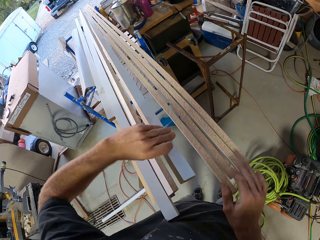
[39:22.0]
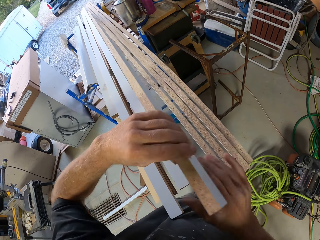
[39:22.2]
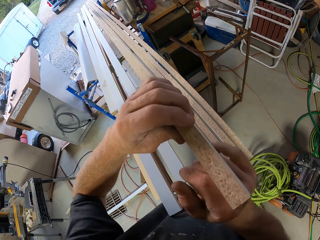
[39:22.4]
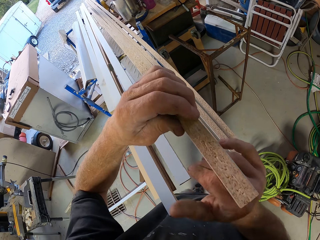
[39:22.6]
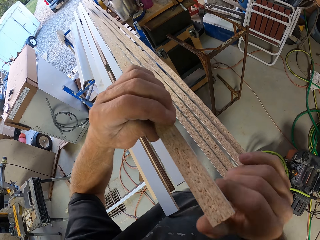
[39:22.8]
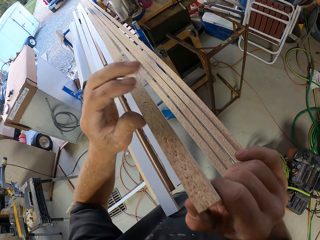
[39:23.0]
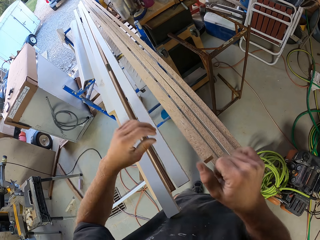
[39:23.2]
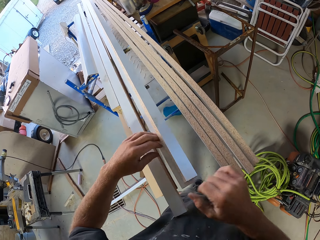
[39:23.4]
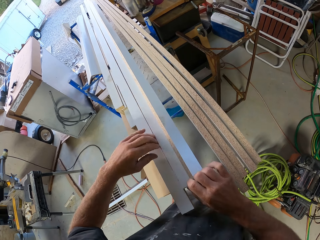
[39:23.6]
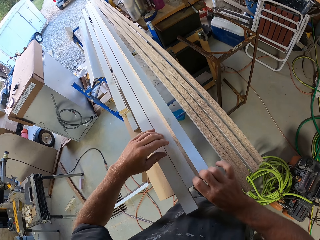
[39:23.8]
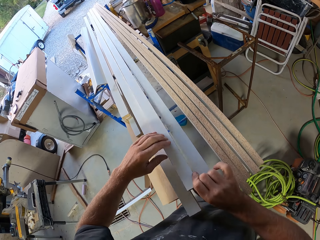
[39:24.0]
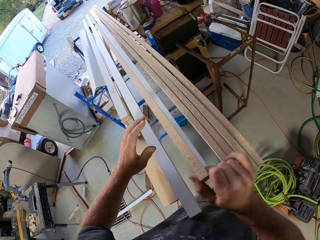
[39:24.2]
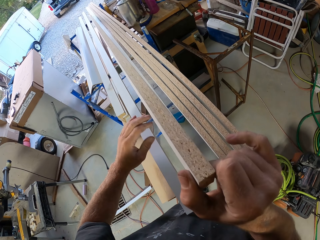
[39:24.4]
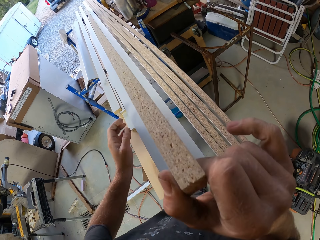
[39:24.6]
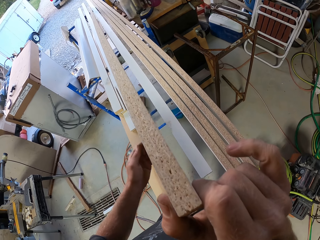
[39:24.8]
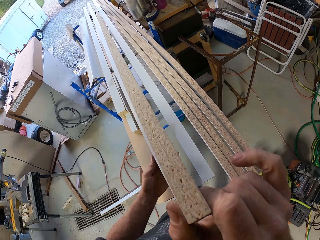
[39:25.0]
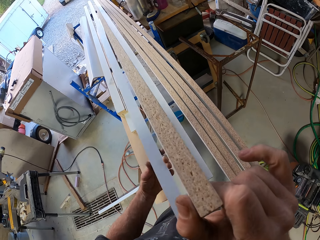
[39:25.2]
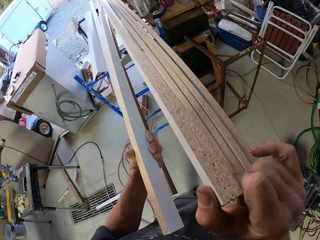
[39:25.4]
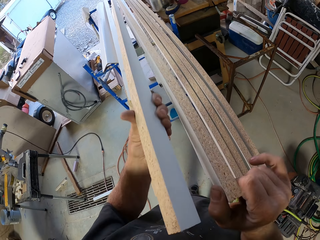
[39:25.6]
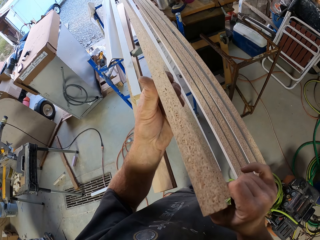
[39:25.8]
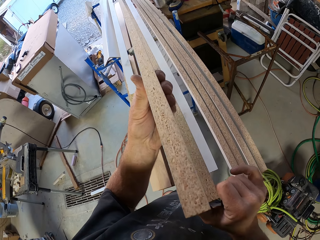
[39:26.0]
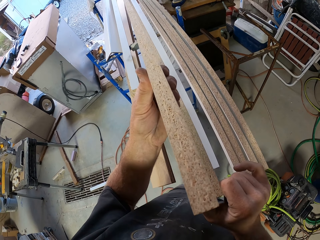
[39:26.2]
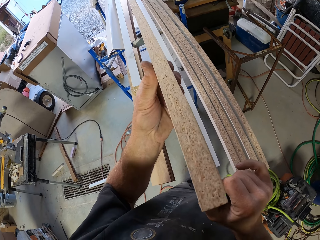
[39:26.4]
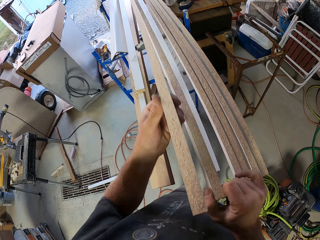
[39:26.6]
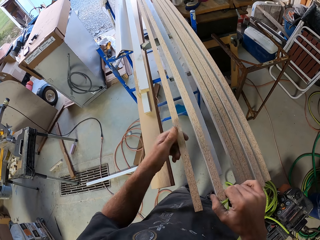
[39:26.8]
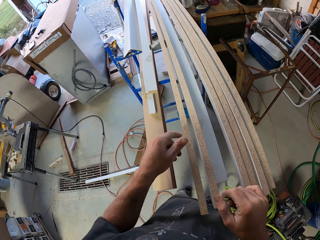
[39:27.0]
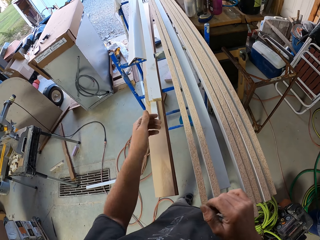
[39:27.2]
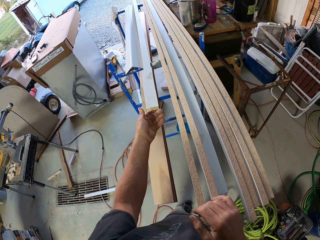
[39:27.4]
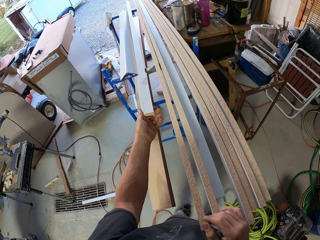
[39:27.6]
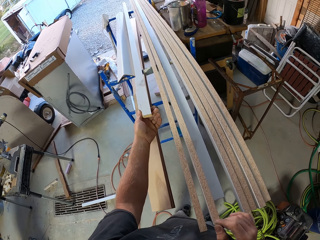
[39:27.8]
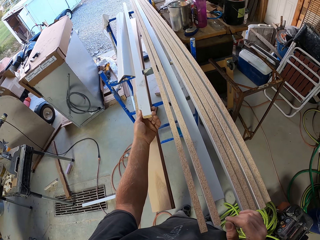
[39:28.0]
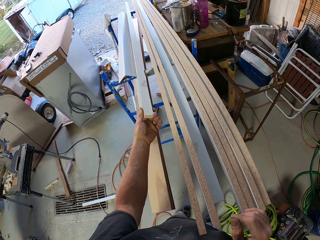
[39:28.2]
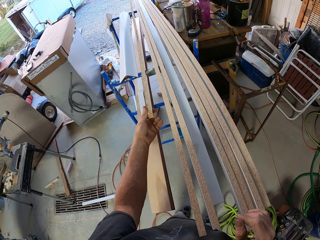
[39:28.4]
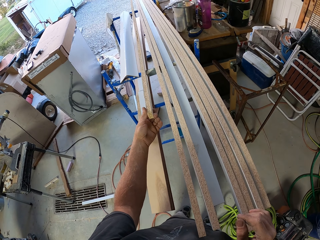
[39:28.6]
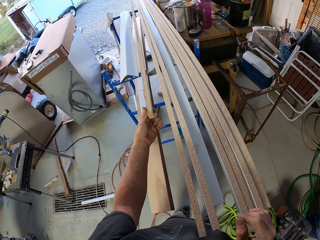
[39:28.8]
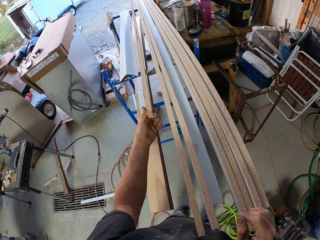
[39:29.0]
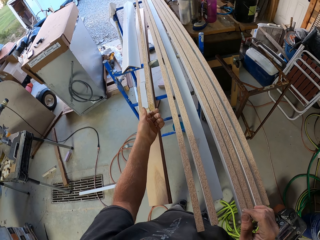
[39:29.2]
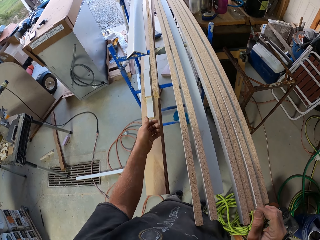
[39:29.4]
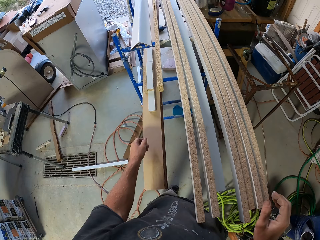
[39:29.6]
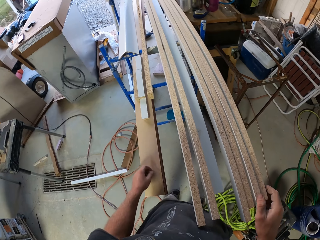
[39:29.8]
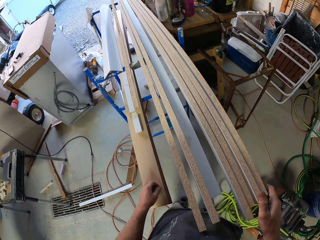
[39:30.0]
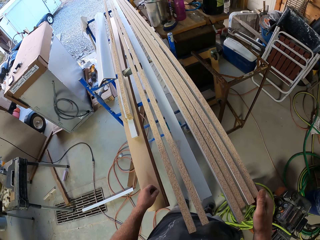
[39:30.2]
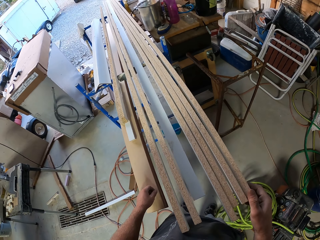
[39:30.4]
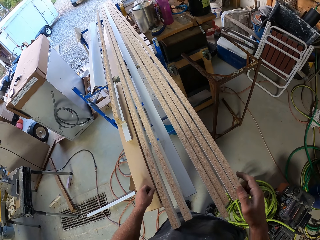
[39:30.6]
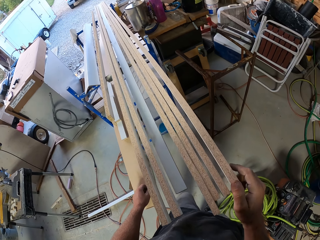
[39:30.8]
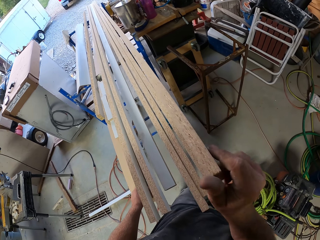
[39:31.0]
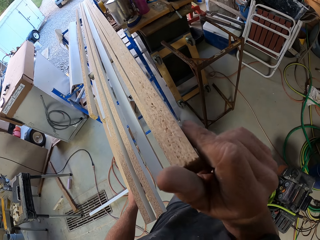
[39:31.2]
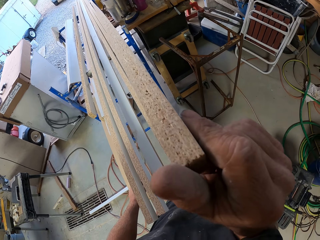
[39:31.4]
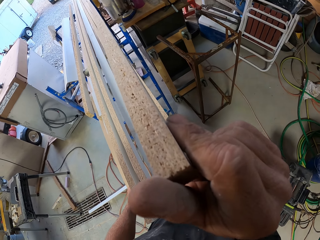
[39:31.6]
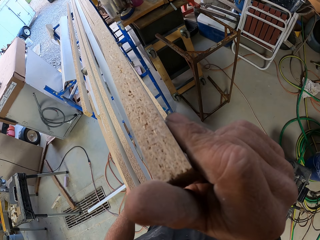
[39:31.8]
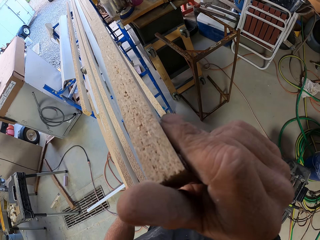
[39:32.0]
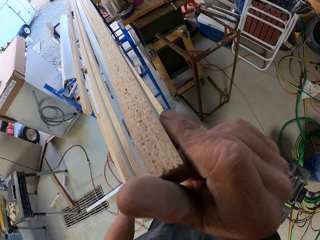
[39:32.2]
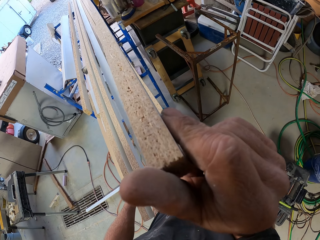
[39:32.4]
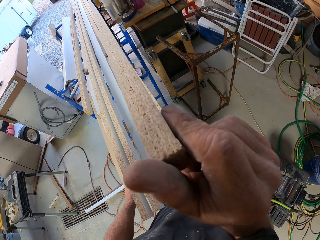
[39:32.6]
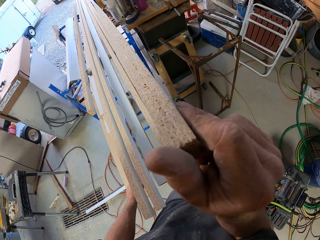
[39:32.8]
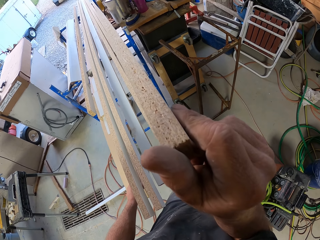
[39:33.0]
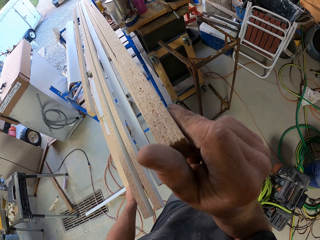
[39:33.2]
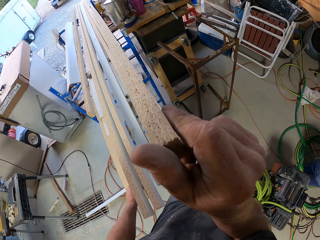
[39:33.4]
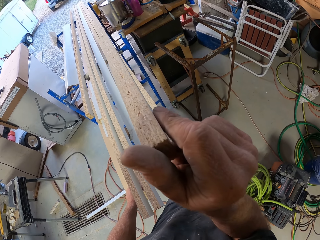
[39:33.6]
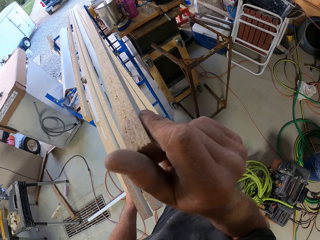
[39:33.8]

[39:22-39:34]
The camera wearer drops the piece of wood. They pick up the piece of wood. They pass the piece of wood to the right hand. They look at the piece of wood. They drop the piece of wood. They pick up the piece of wood. They lift the piece of wood. They look at the piece of wood. They drop the pieces of wood. They turn the piece of wood. They pick up the piece of wood. They look around. They pick up the piece of wood. They look at the piece of wood.

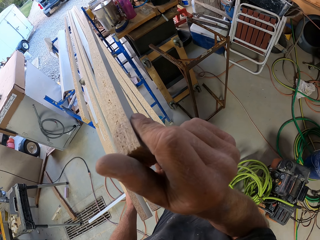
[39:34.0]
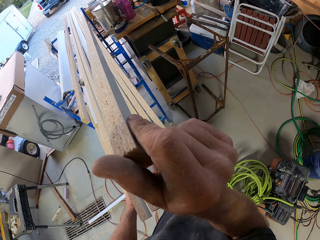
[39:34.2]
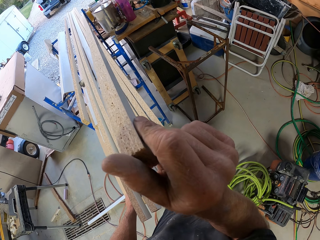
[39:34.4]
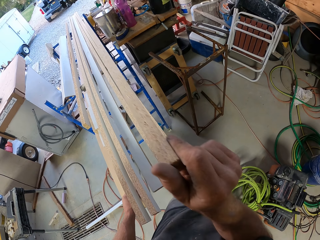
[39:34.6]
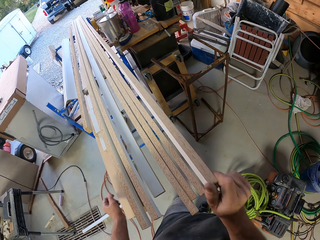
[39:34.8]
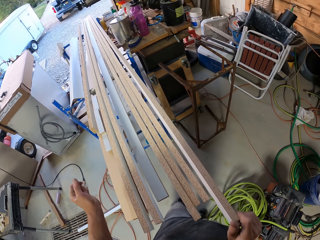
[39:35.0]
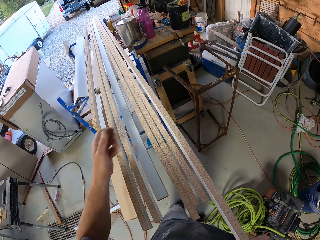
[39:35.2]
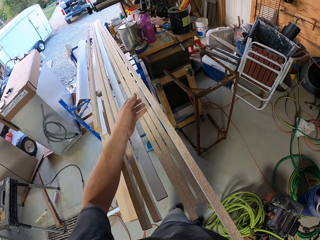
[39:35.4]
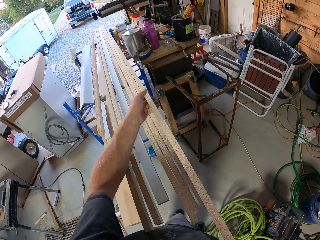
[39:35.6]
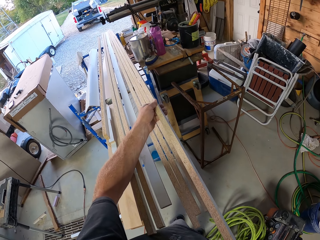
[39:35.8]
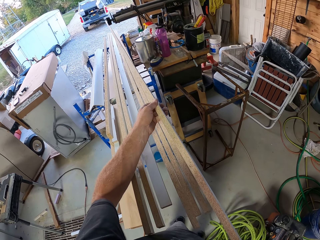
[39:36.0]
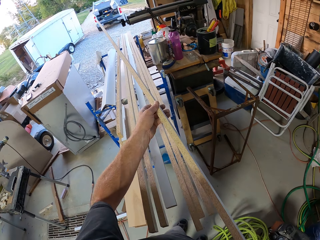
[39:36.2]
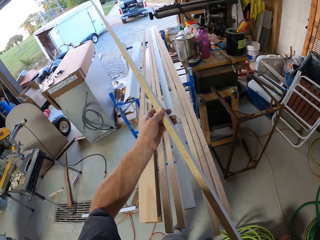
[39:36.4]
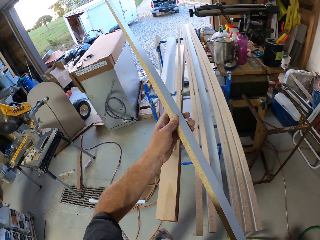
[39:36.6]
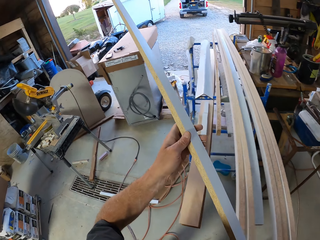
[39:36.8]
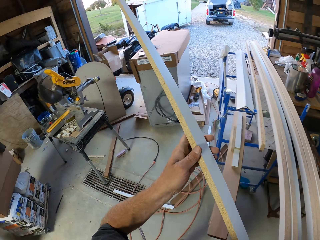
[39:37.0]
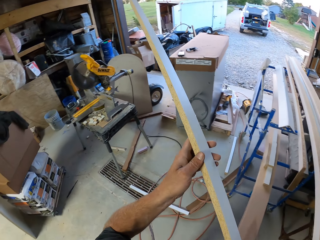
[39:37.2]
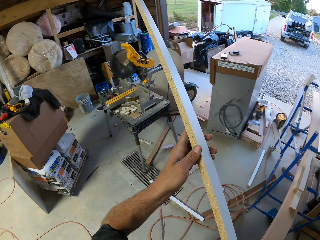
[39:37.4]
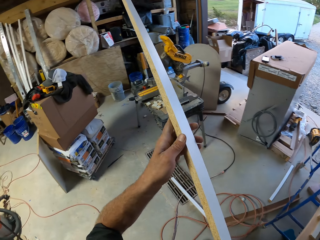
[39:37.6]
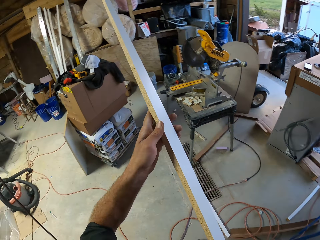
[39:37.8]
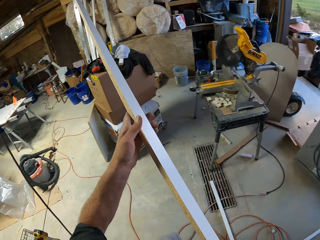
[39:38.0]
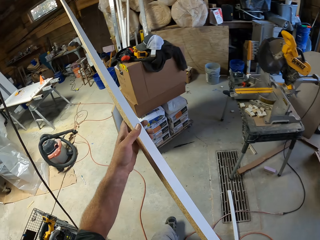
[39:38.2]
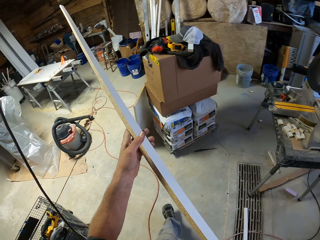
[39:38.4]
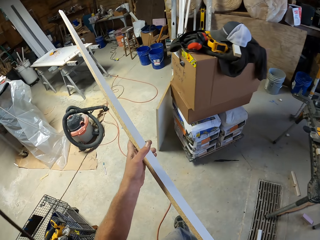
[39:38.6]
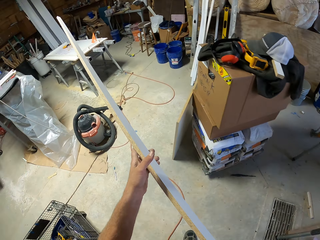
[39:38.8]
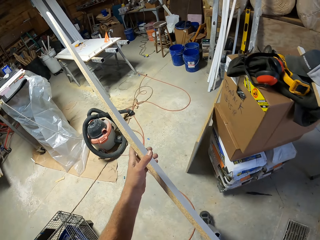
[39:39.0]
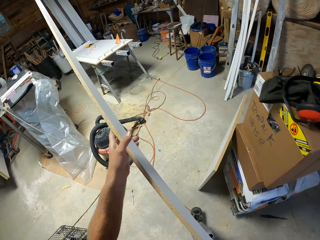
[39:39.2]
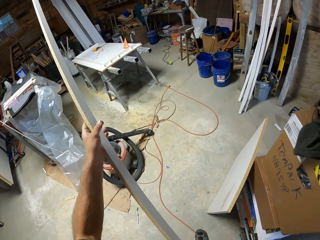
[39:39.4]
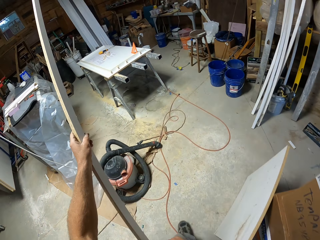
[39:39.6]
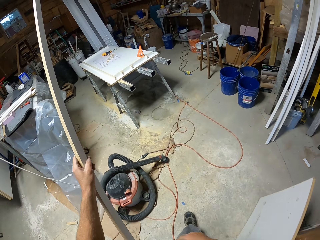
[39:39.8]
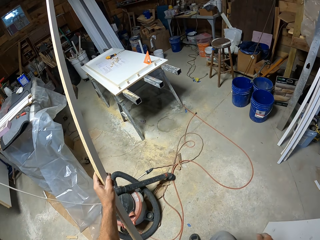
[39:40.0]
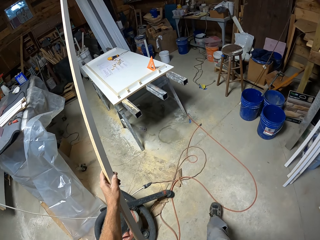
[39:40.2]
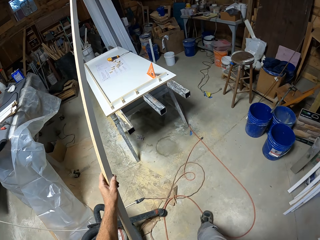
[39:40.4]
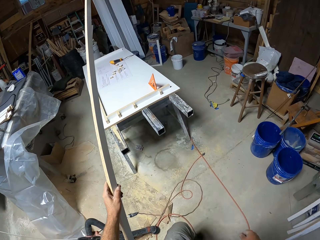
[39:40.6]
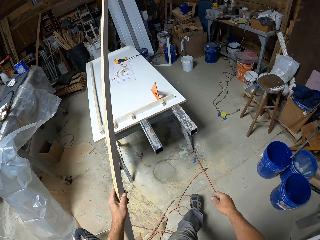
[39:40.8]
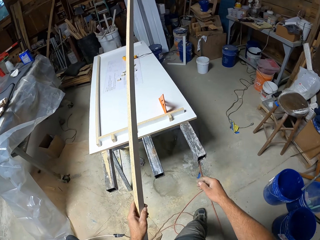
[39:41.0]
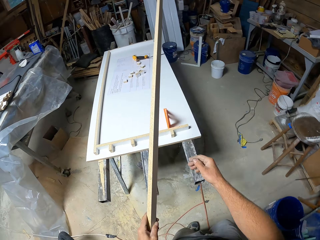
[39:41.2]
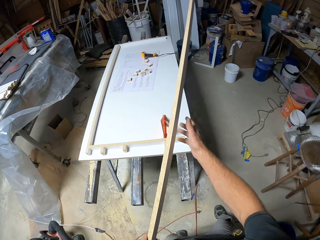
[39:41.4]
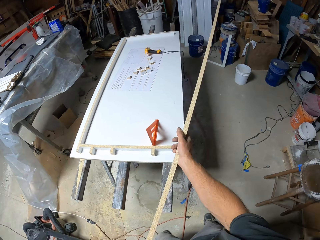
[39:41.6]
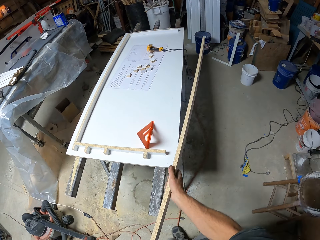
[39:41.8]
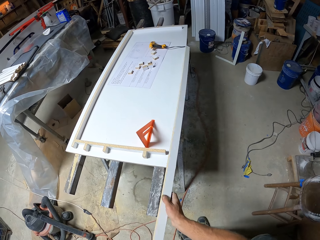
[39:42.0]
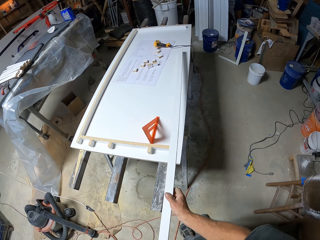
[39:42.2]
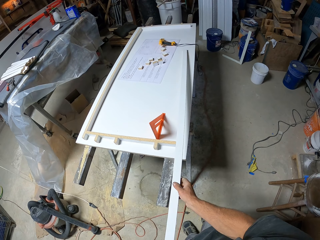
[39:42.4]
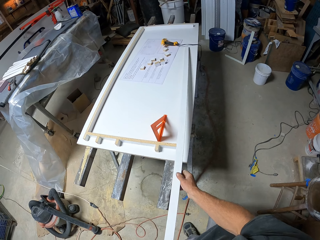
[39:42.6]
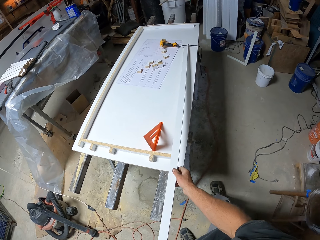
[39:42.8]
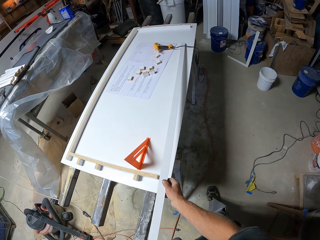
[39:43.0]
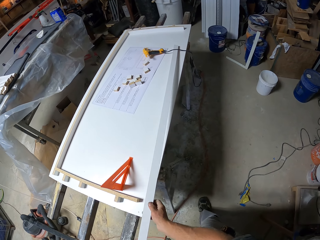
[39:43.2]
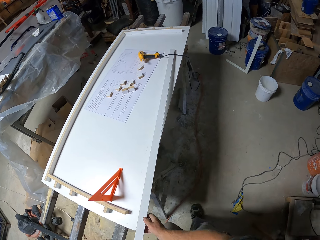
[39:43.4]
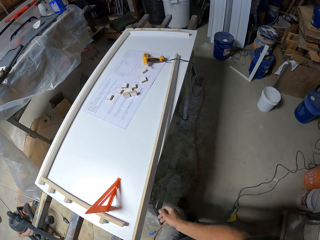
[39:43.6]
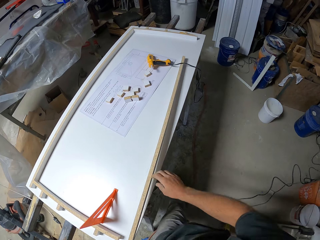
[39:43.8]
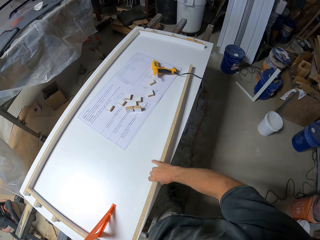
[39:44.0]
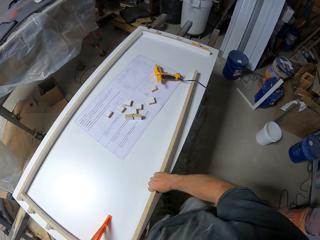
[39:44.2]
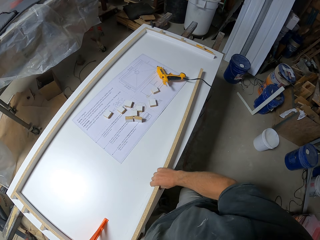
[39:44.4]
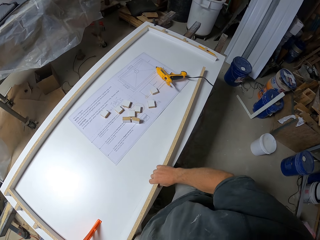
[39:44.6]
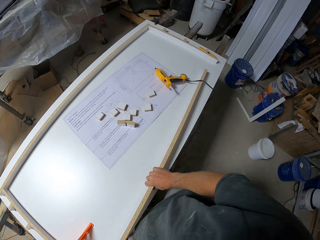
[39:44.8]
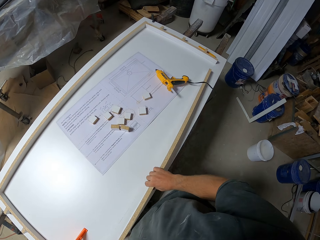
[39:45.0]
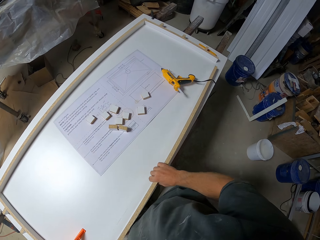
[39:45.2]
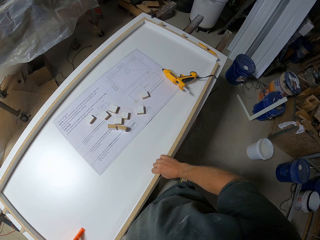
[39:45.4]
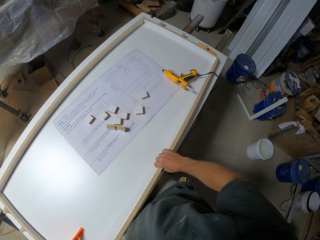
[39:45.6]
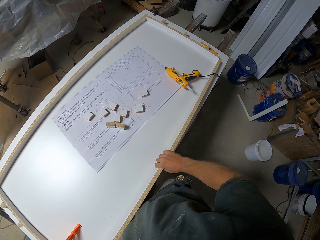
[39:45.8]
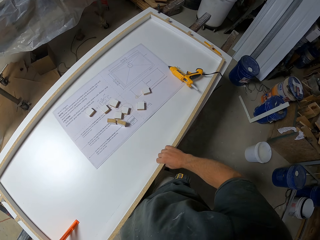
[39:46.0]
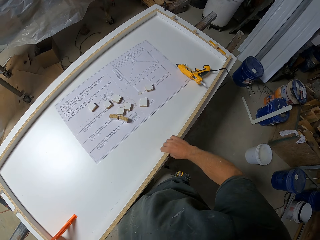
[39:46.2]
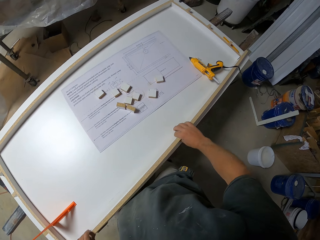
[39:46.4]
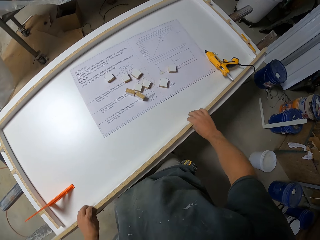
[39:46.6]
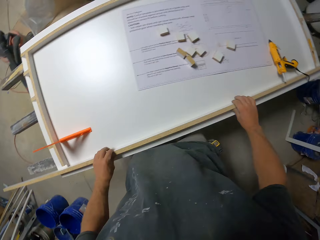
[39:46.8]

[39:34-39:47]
The camera wearer drops the piece of wood. They lift the piece of wood. They walk across the workshop. They pass the piece of wood to the left hand. They hold the piece of wood. They put the piece of wood on the table. They move the piece of wood.
